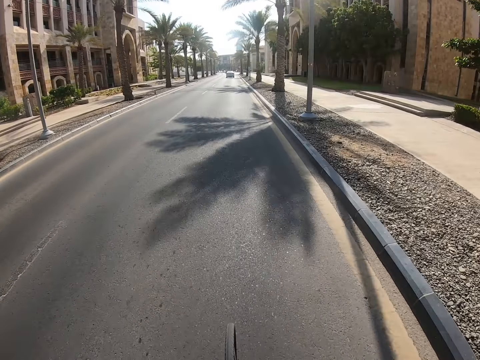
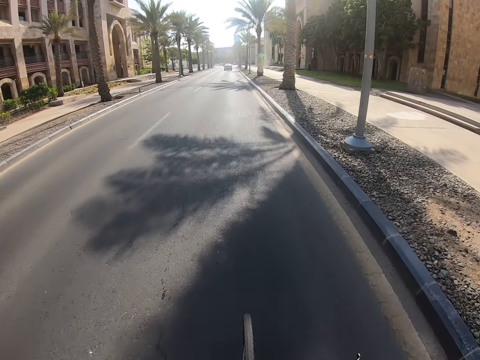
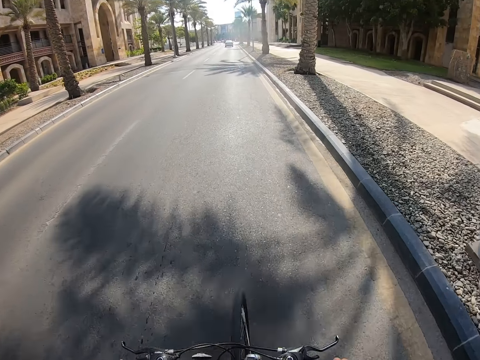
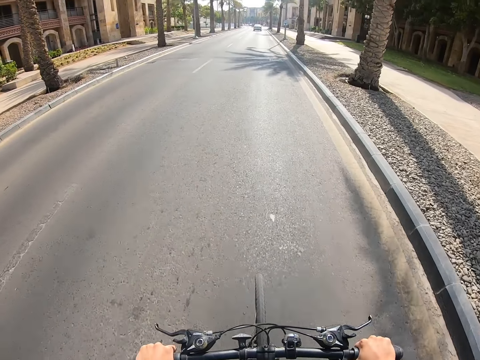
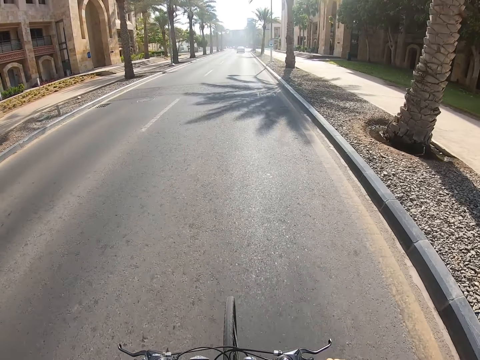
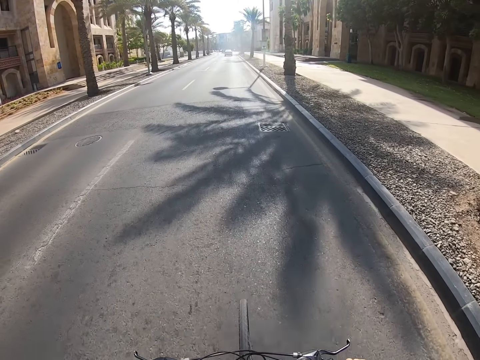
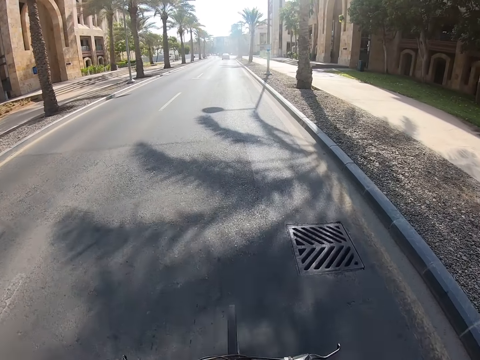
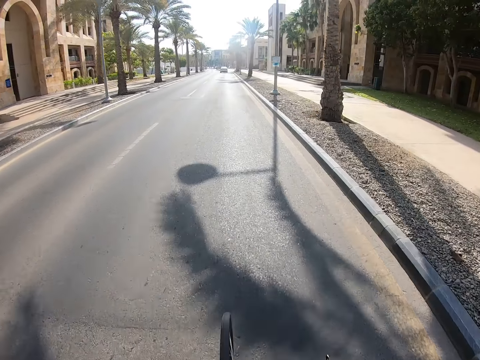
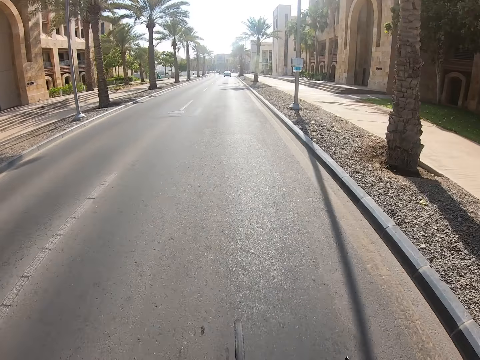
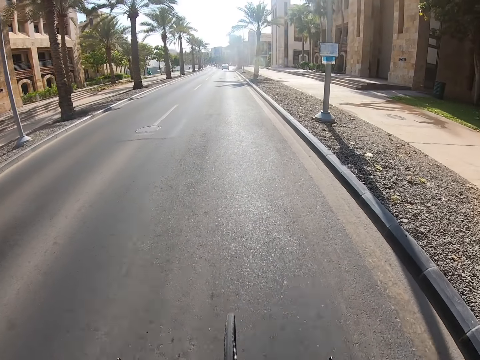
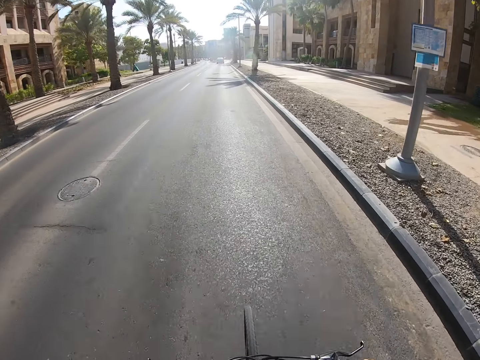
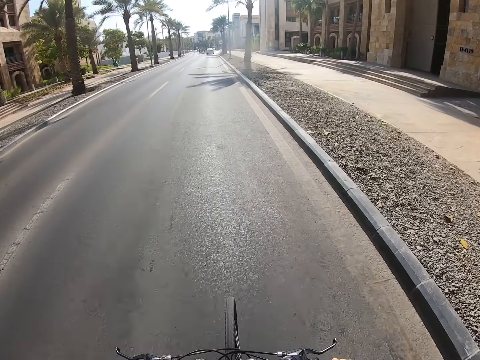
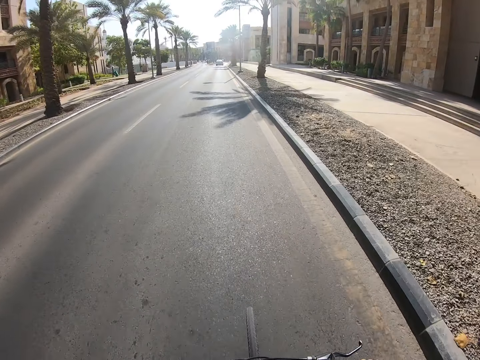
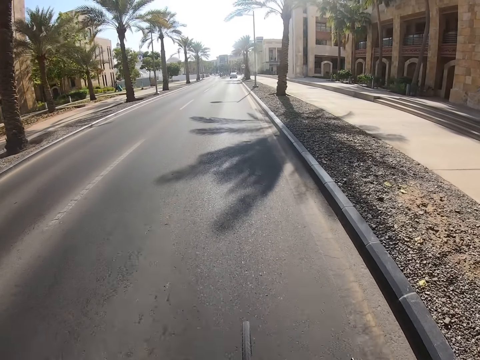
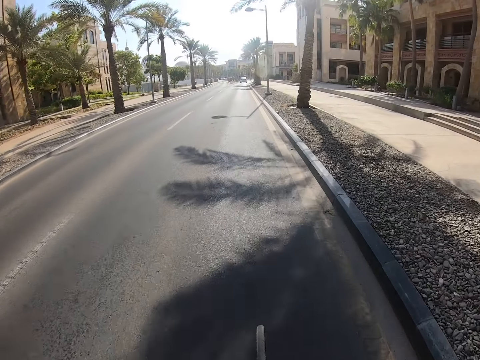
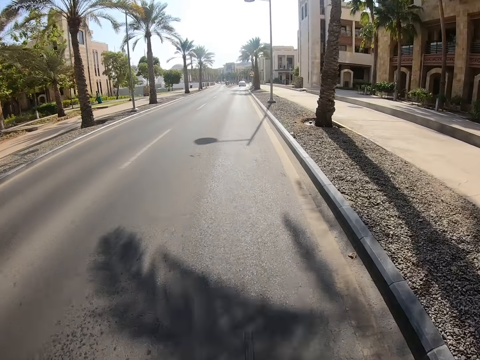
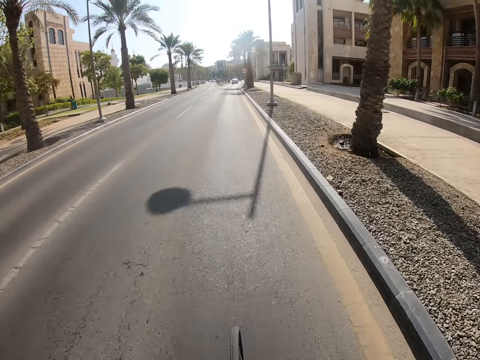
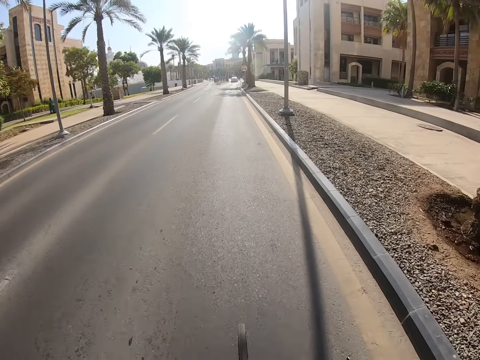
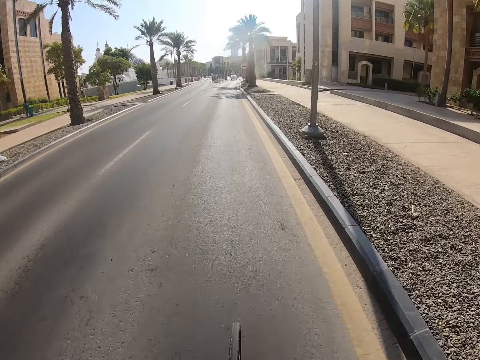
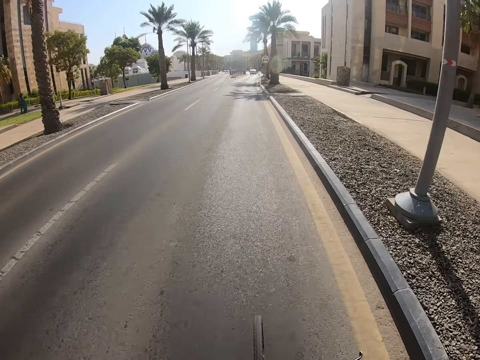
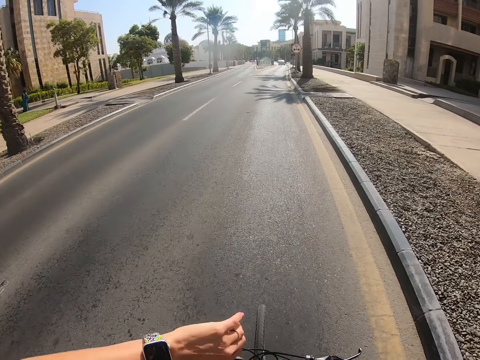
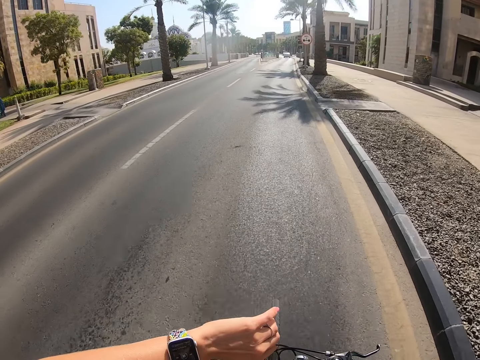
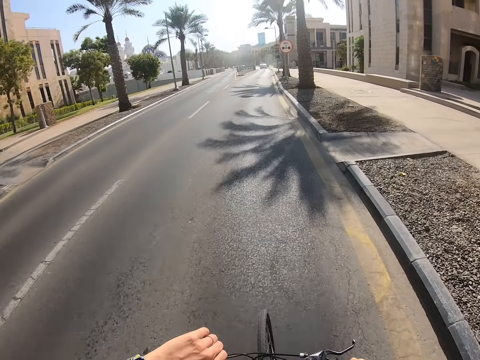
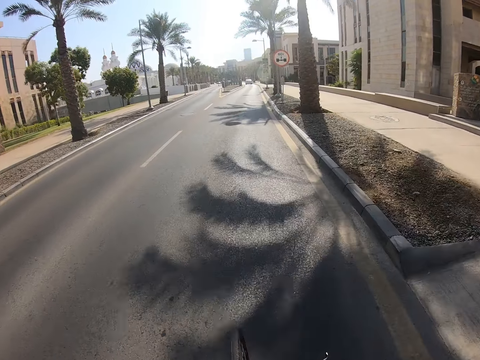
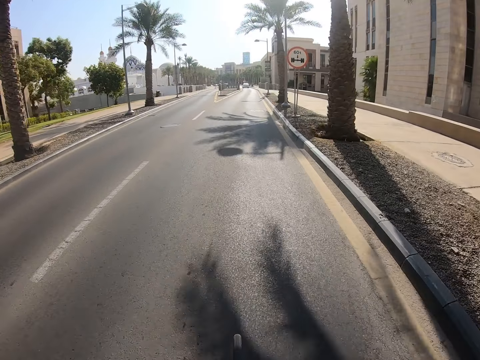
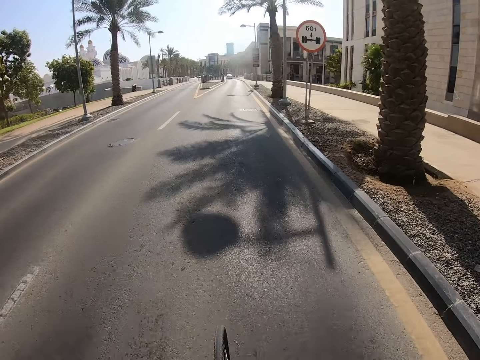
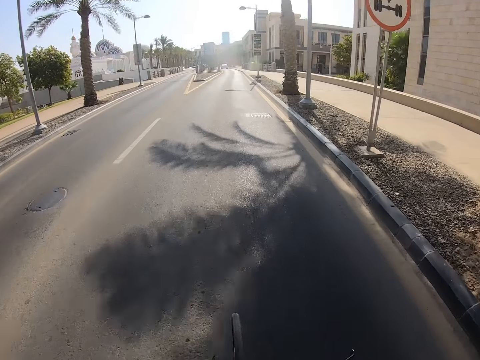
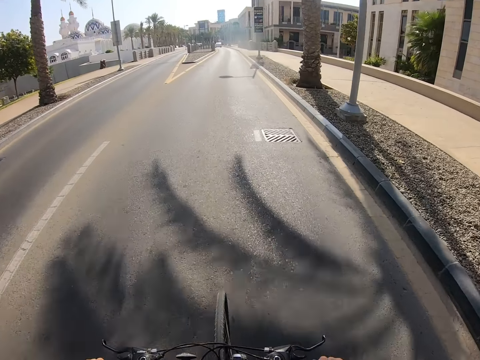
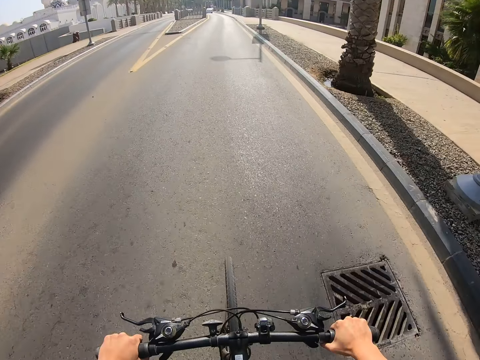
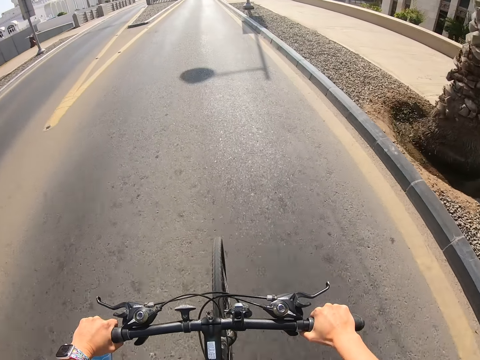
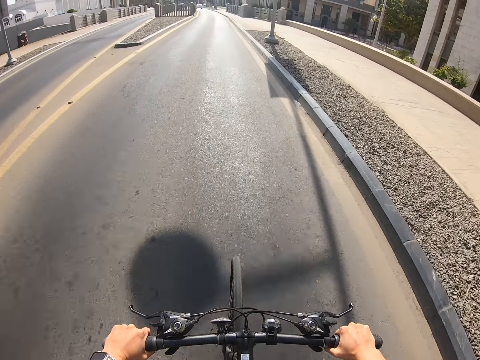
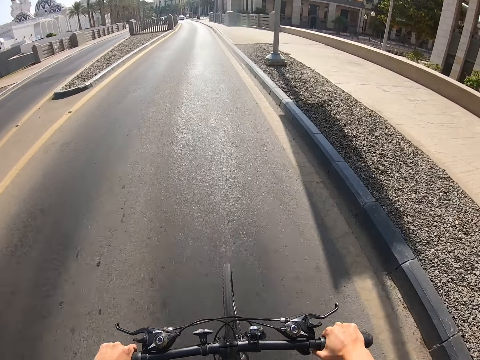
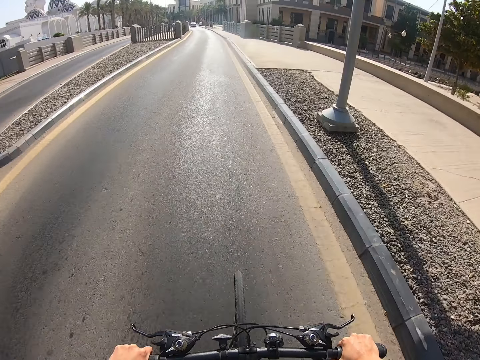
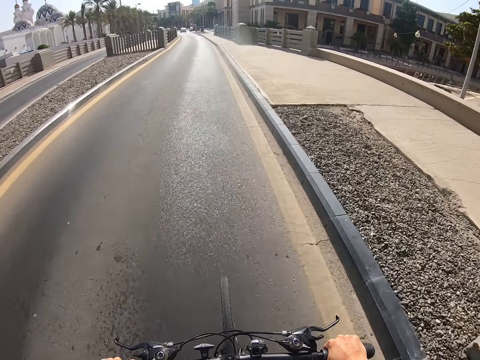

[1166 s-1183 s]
The camera wearer checks the watch. They ride the bicycle on the road.

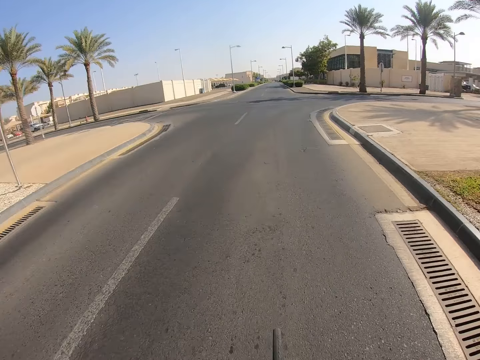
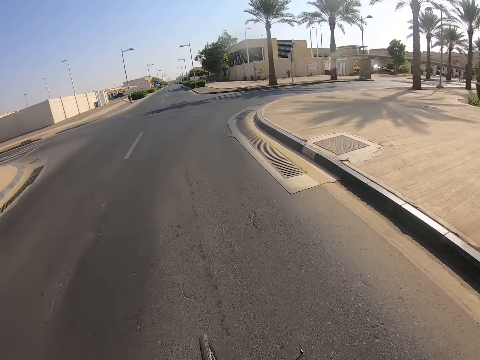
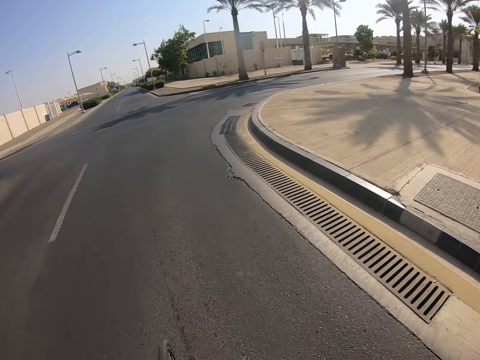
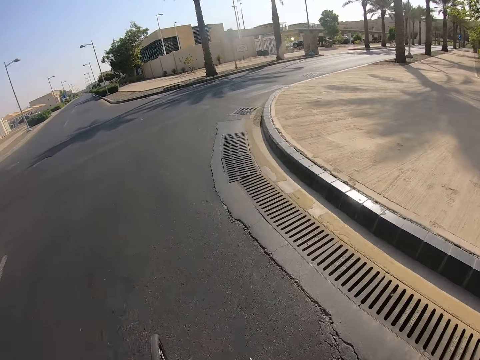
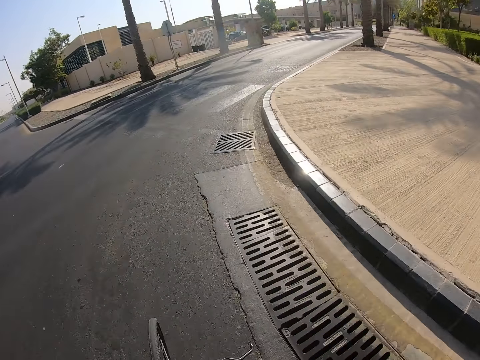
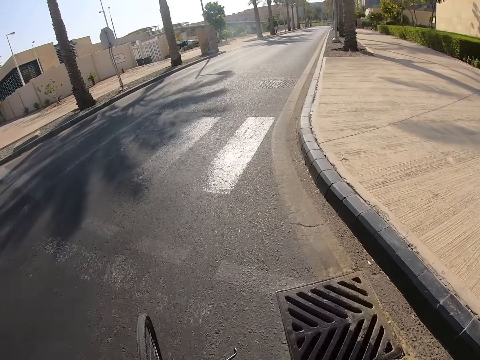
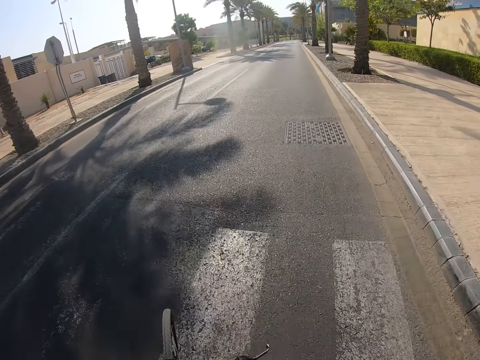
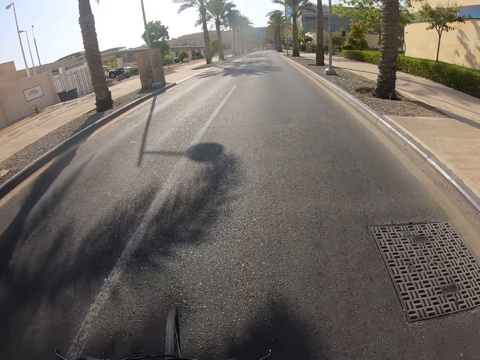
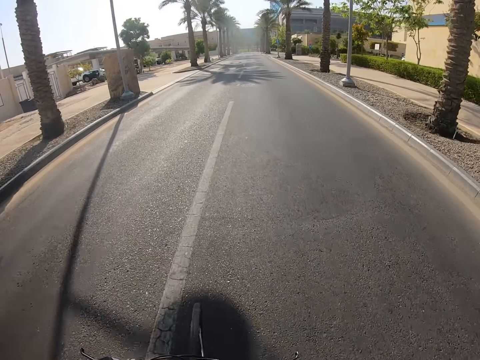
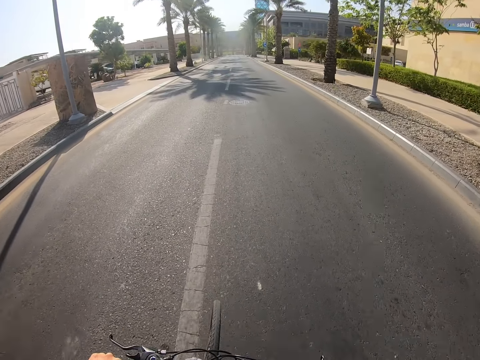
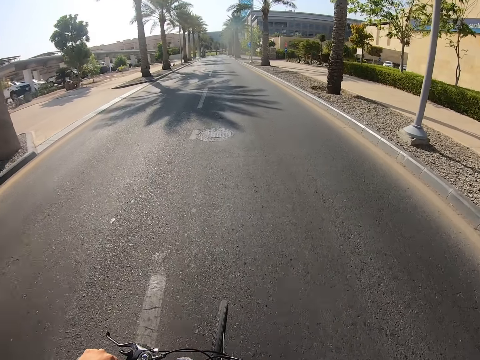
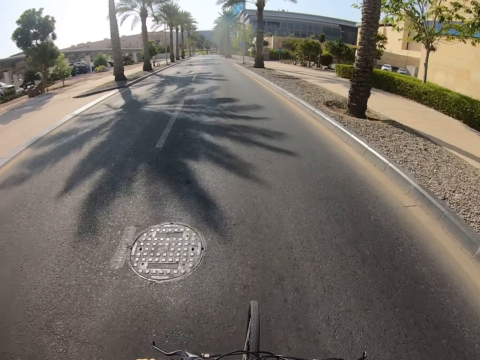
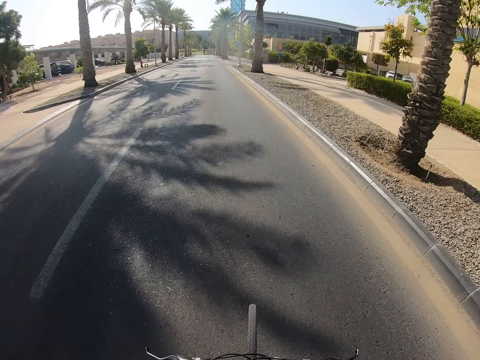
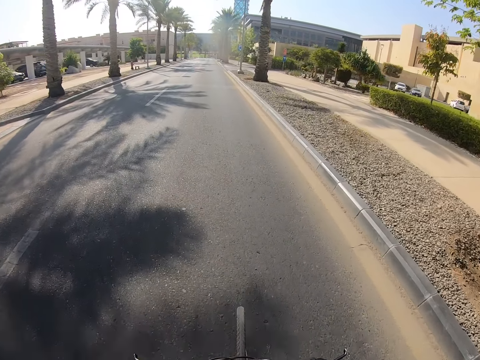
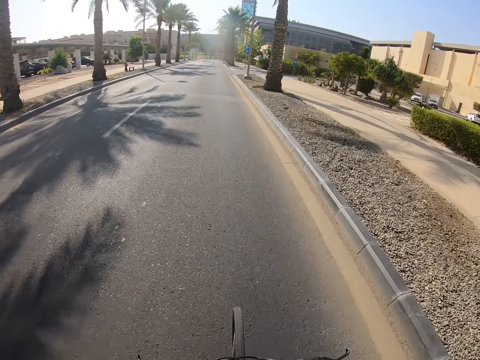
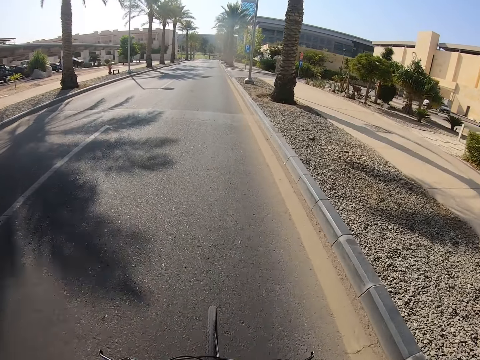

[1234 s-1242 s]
The camera wearer is cycling. They turn to the right.

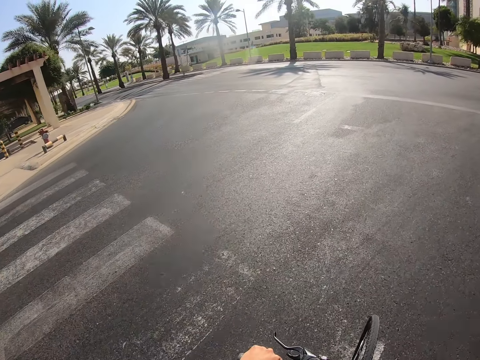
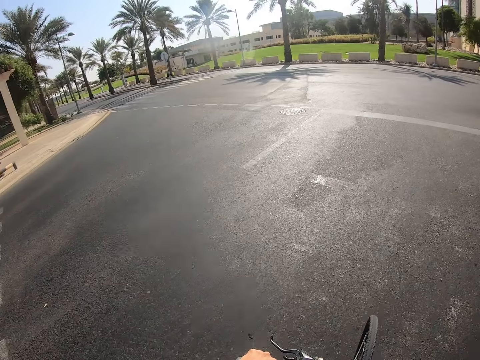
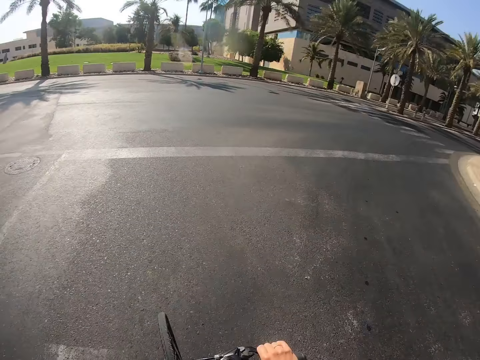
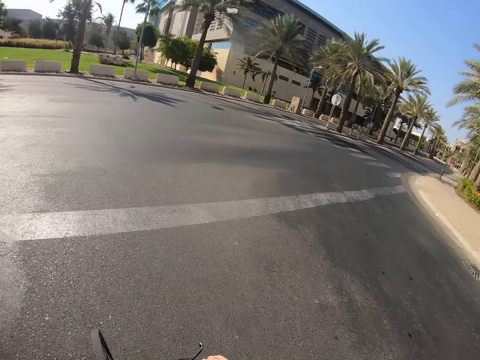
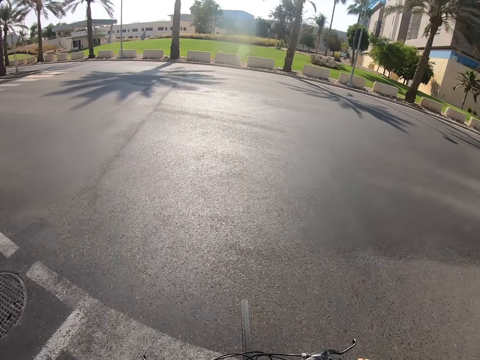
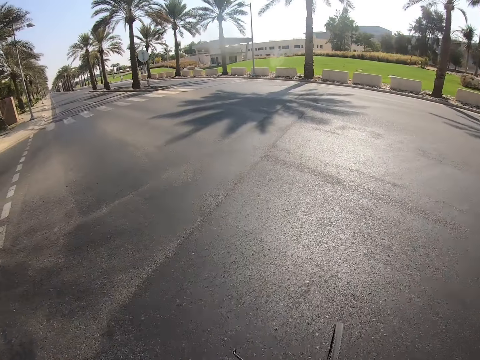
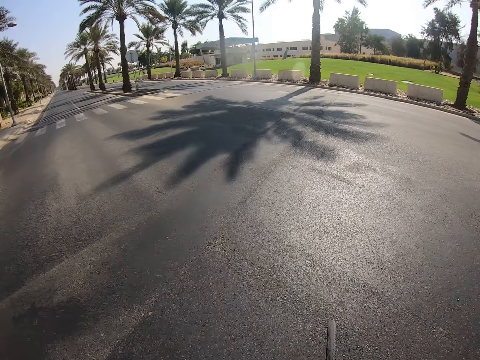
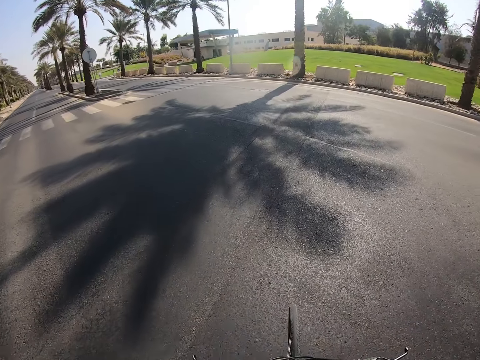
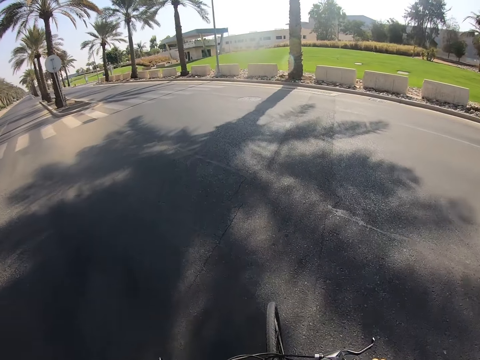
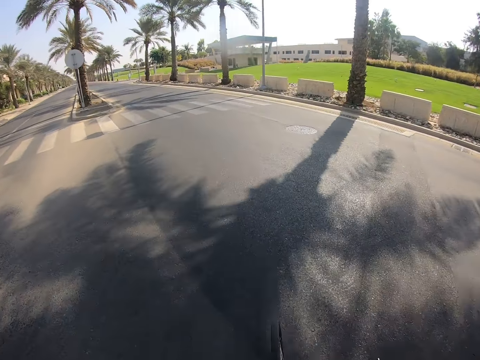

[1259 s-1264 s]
The camera wearer is cycling.
